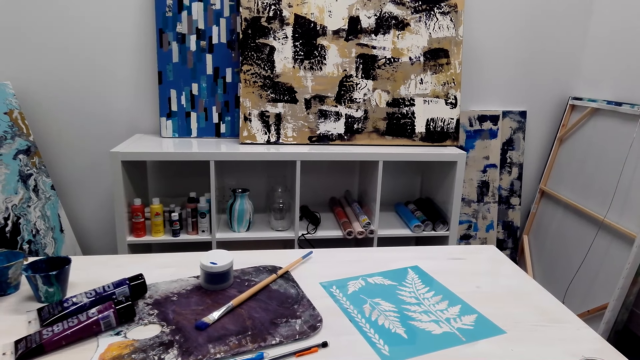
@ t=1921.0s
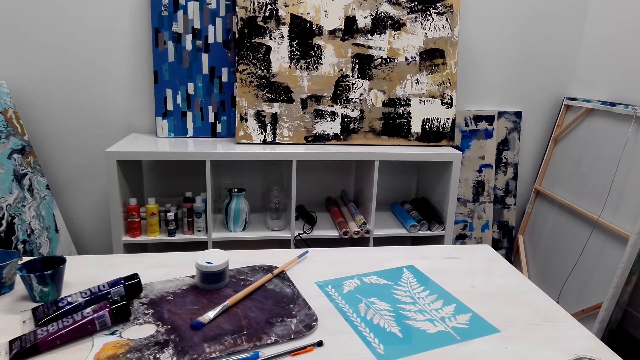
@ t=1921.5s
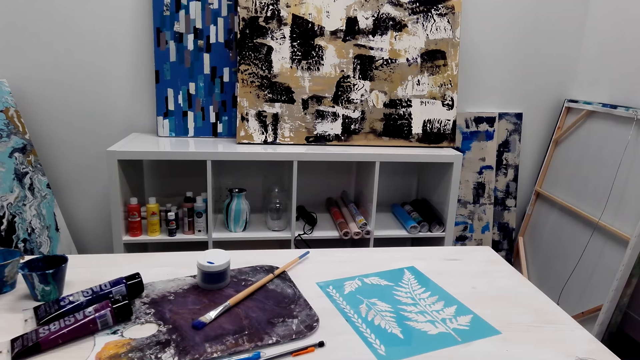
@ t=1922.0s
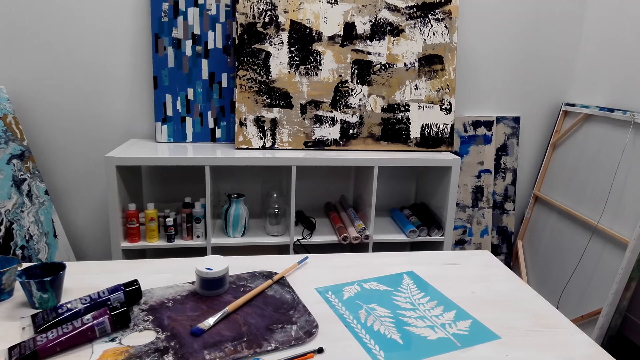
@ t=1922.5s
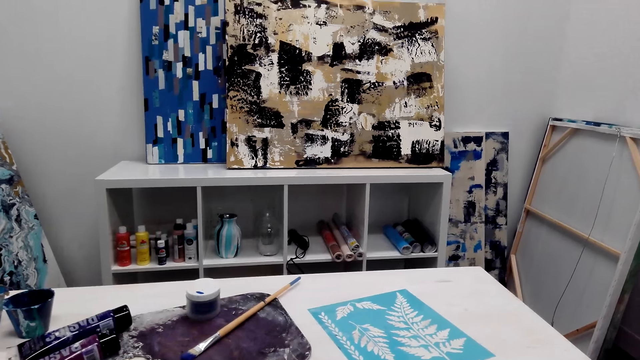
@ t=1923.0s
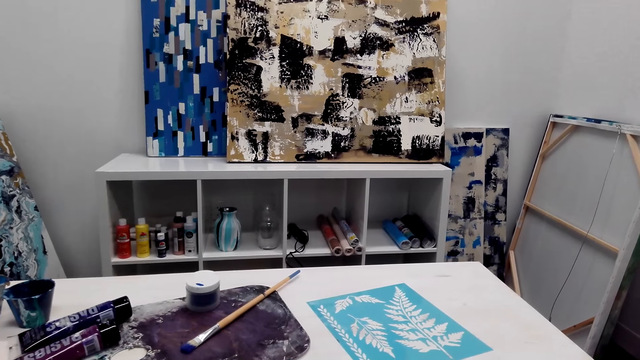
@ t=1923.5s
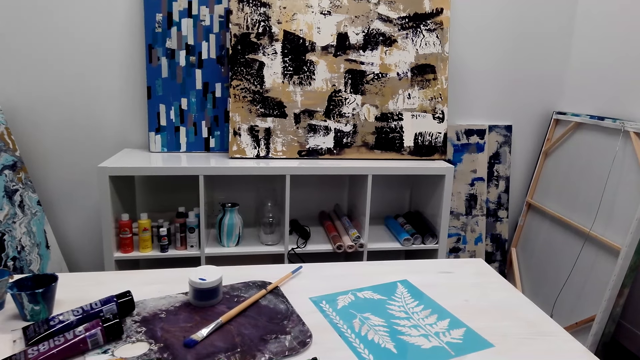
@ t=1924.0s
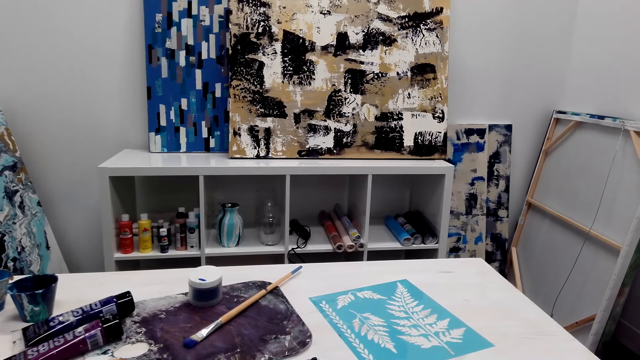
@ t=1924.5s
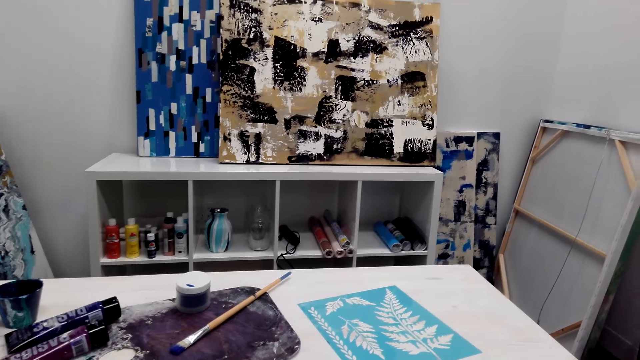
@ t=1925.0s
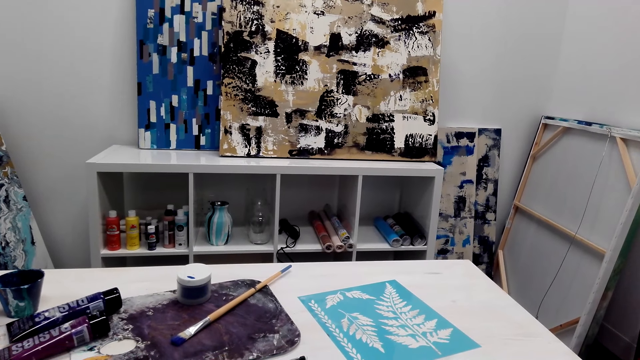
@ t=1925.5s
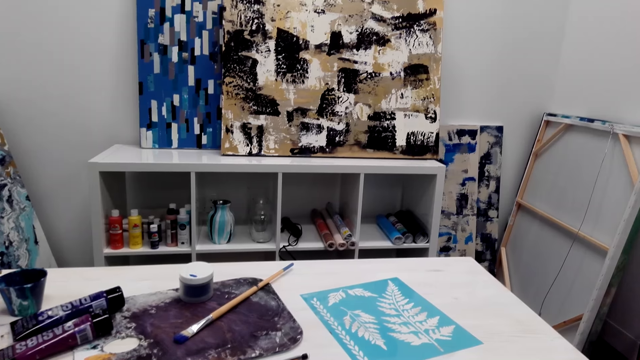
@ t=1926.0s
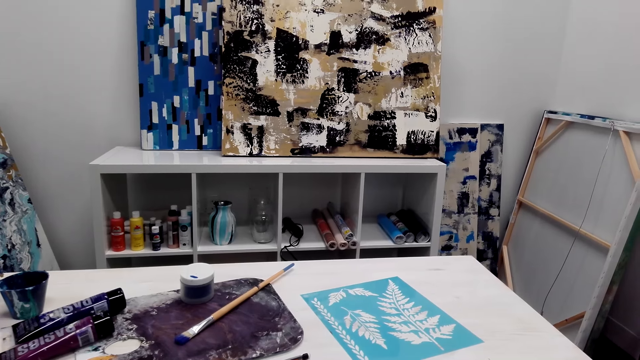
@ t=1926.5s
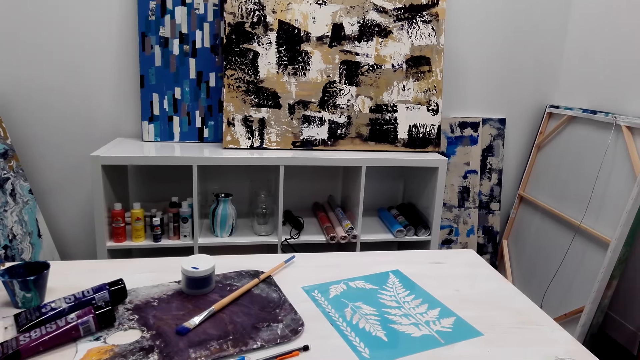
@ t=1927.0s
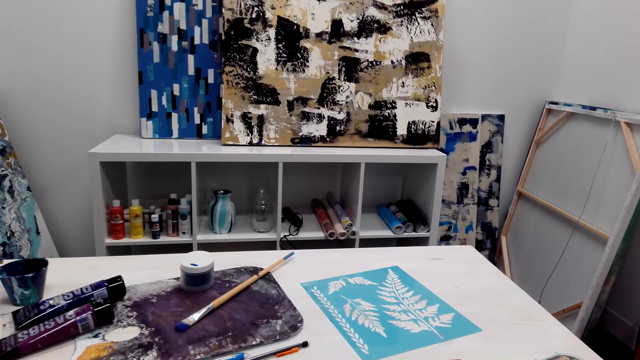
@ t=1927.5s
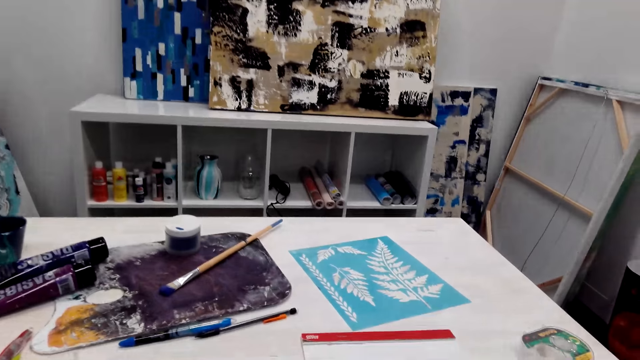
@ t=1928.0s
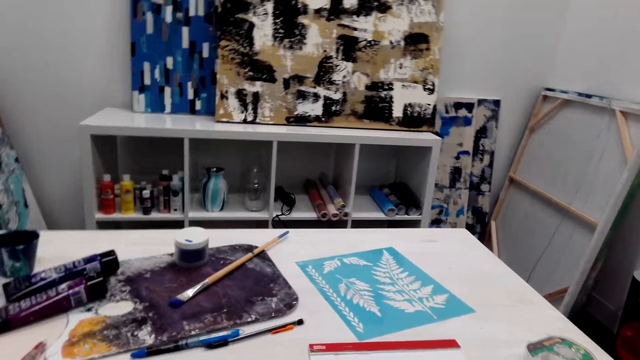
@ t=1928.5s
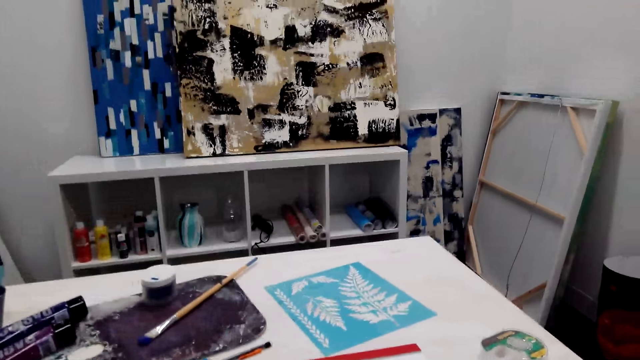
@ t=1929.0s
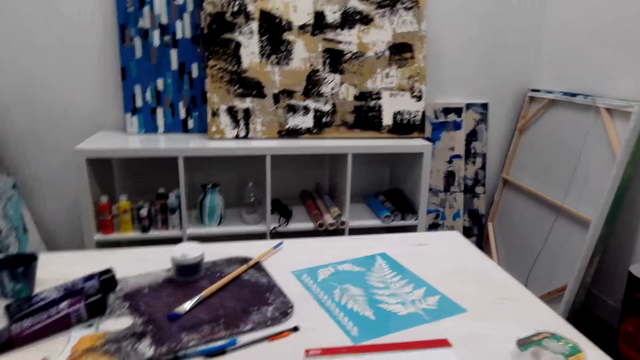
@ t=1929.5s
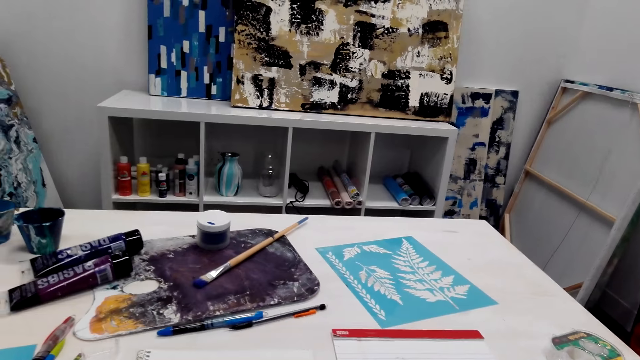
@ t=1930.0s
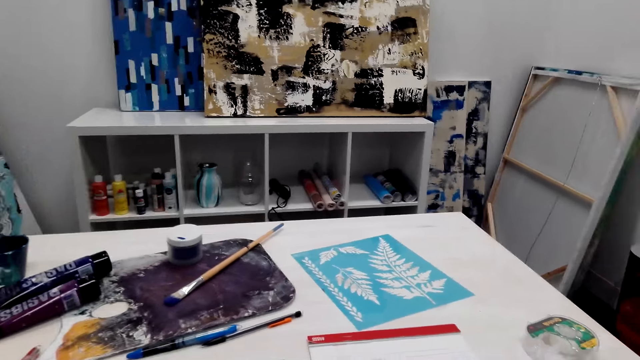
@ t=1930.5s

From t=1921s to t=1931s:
The camera wearer talks with a person through the phone.

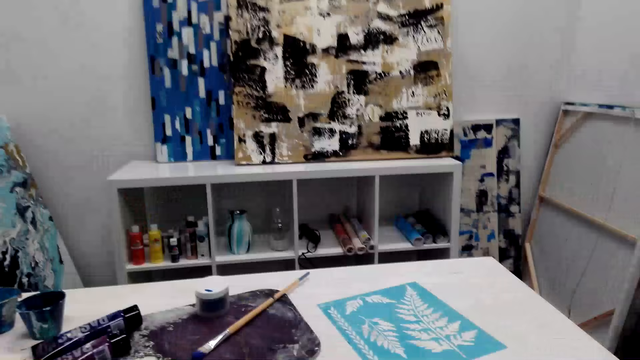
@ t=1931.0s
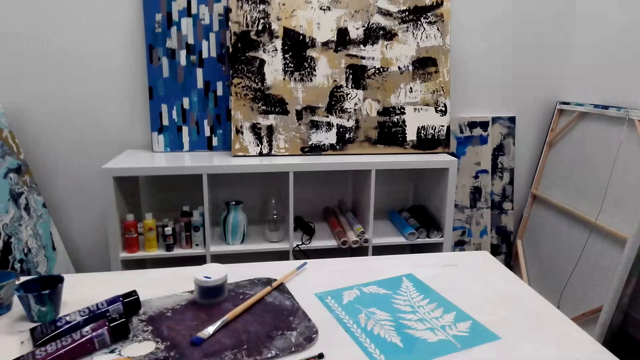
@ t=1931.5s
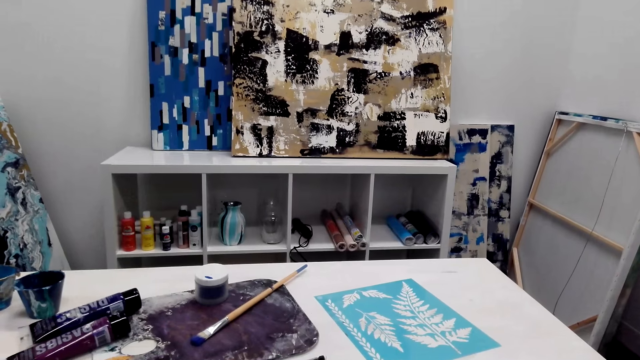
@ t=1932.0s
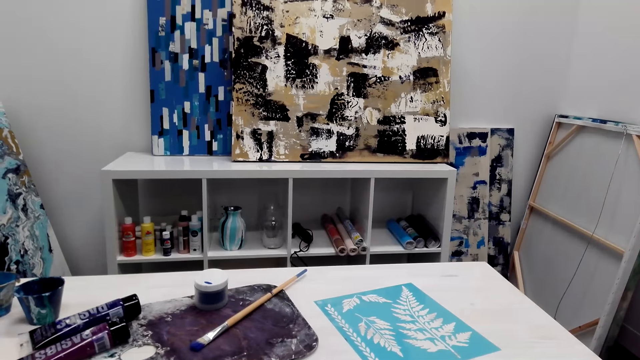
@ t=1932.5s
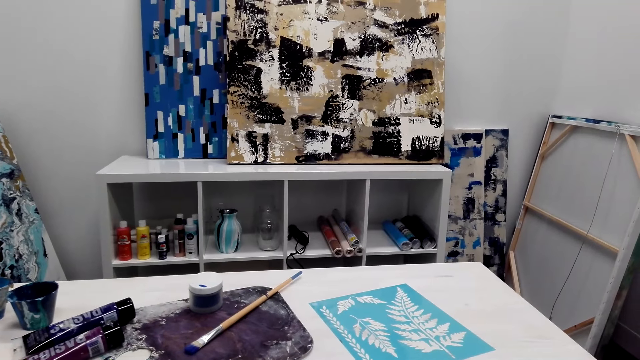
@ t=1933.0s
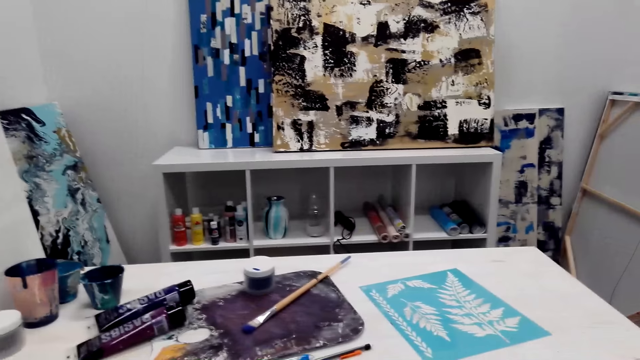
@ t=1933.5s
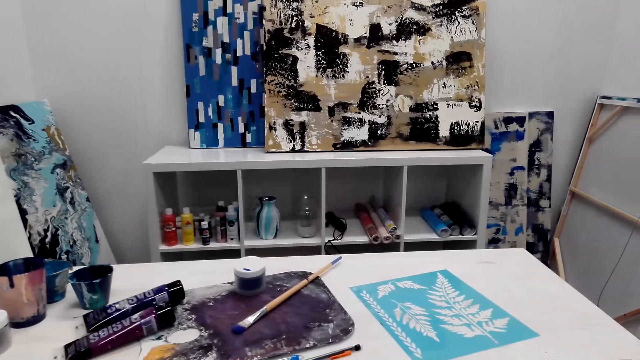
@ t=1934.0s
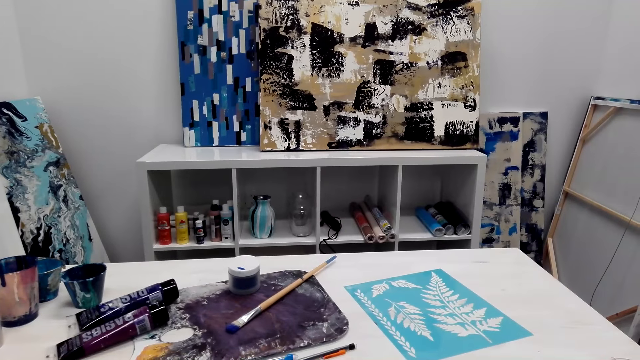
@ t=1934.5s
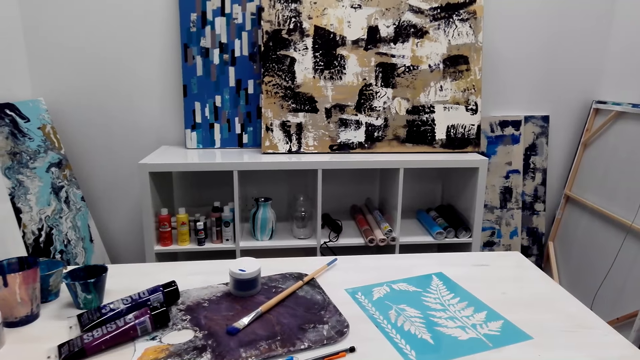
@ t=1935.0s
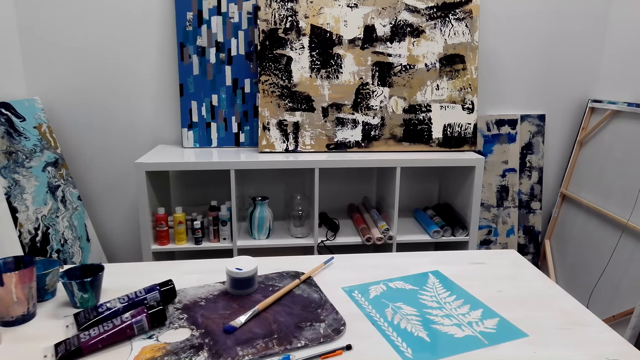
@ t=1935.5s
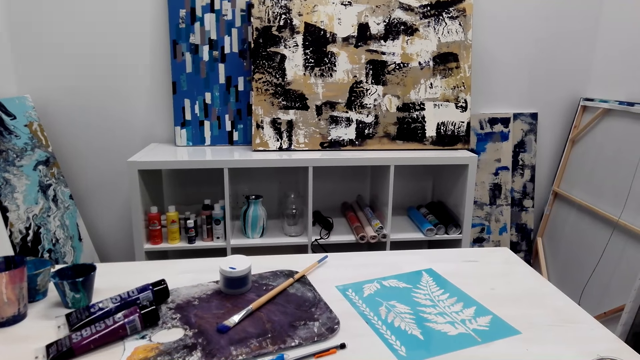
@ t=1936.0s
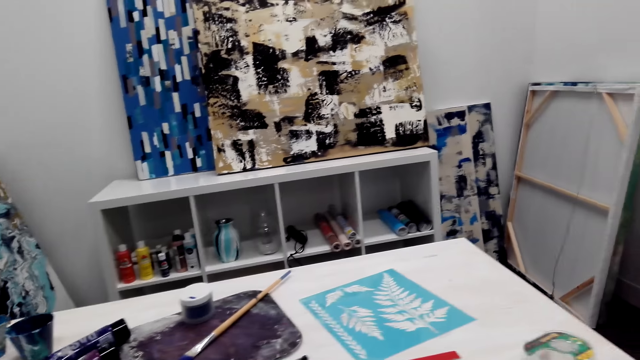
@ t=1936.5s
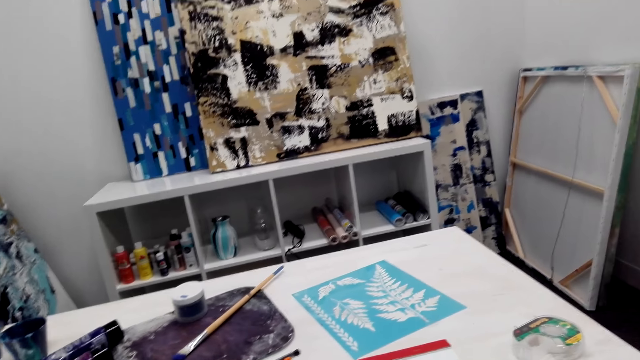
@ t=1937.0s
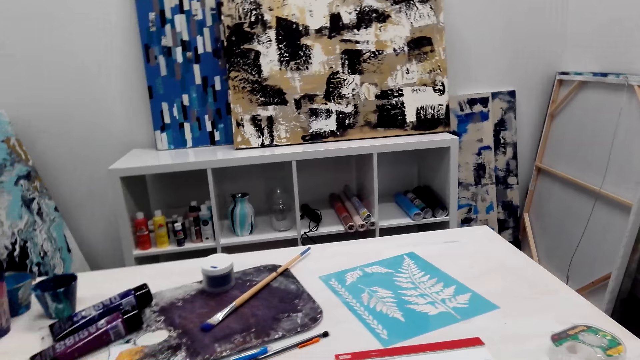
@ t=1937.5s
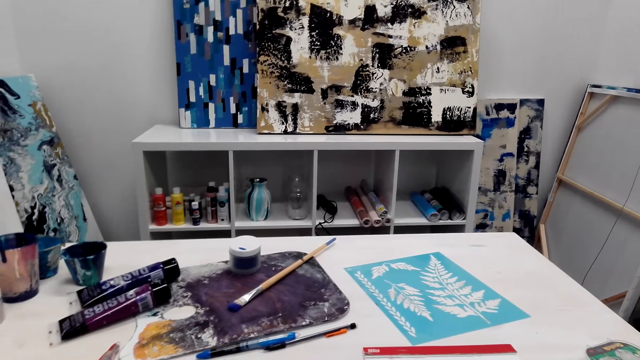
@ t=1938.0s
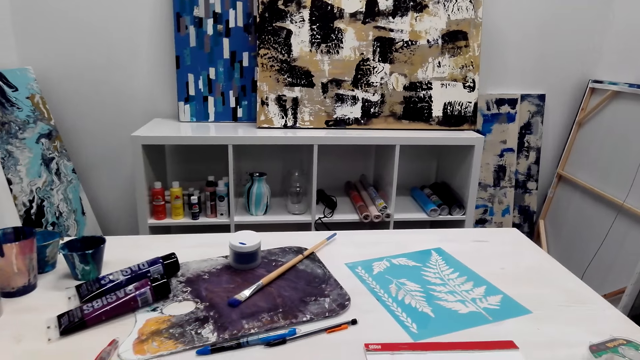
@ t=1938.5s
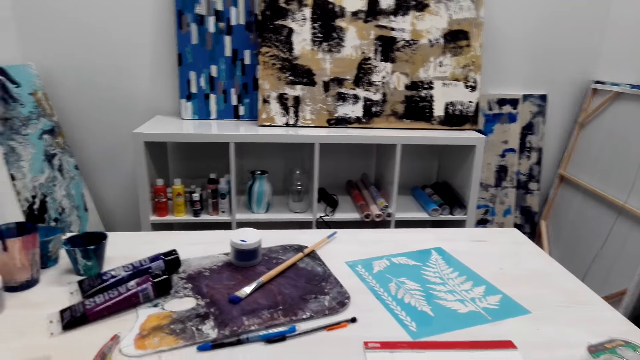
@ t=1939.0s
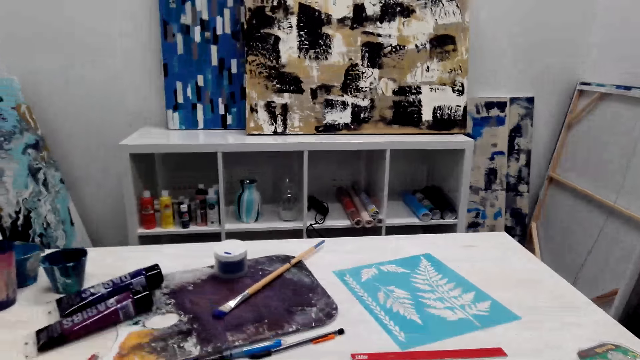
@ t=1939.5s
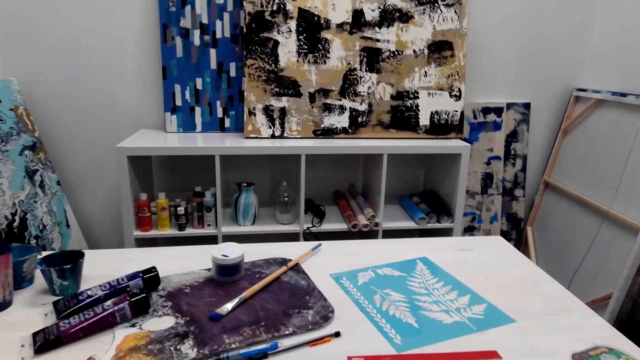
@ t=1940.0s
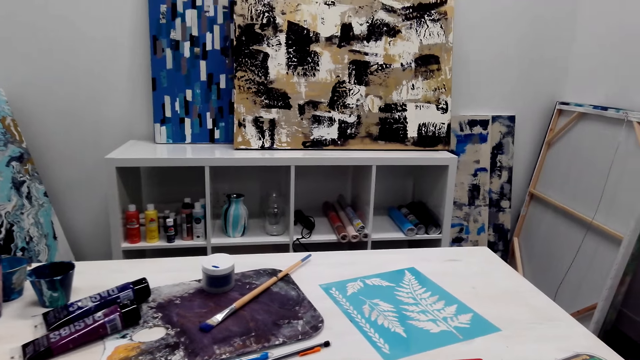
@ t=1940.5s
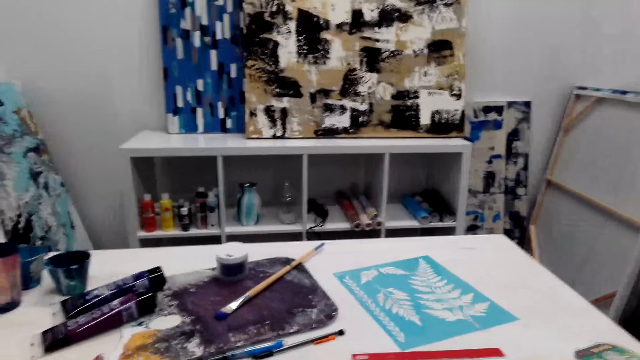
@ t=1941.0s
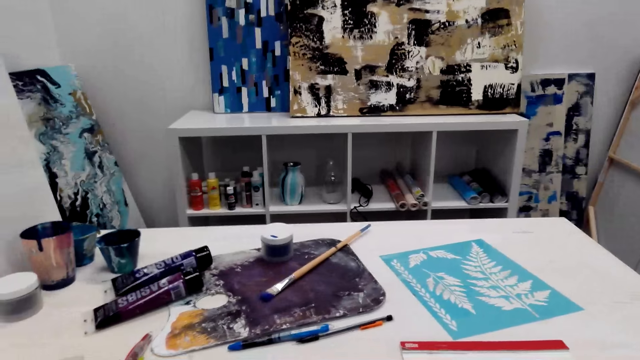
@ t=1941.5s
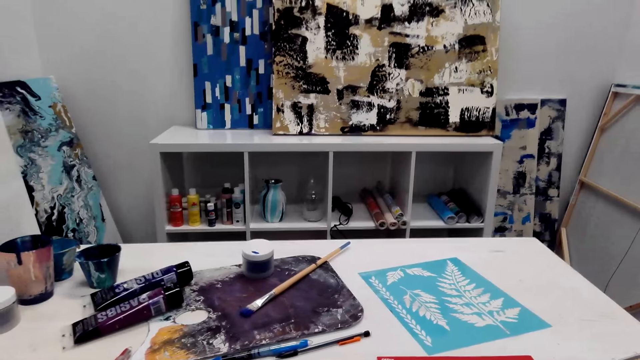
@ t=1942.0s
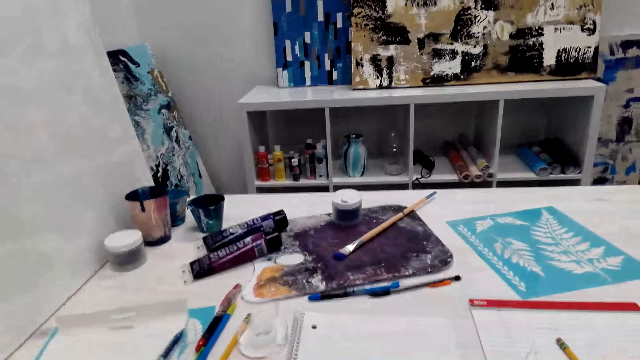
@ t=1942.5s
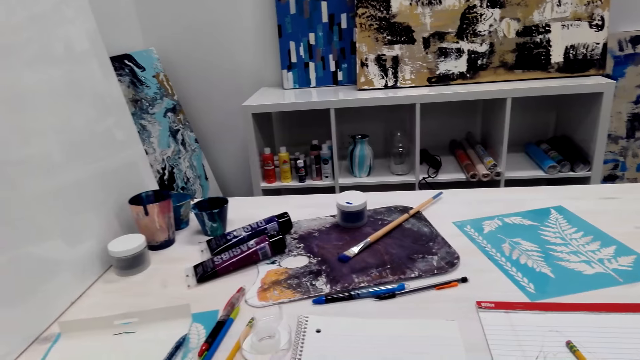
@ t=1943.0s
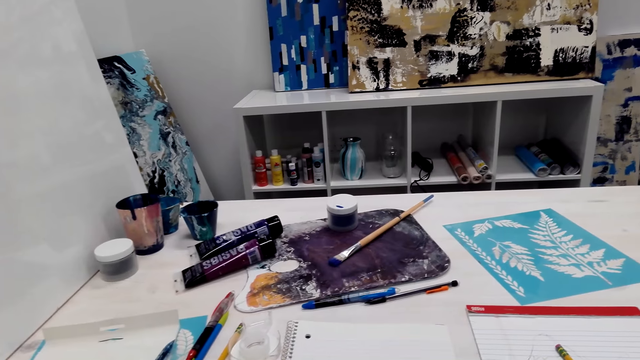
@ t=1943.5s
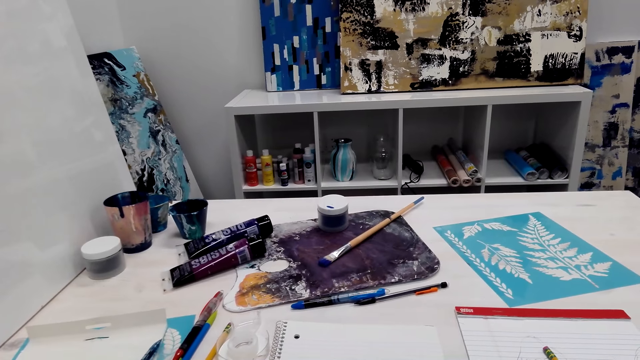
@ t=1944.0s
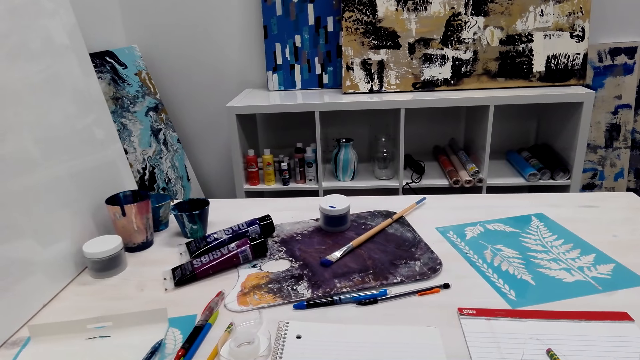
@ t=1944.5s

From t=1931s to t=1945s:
A person talks with the camera wearer through the phone. The camera wearer talks with the person through the phone.
